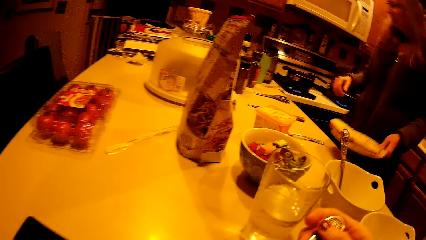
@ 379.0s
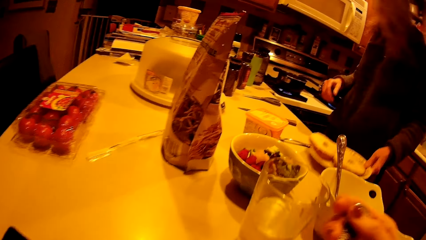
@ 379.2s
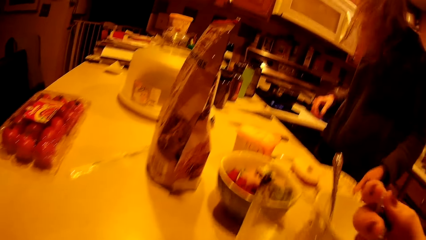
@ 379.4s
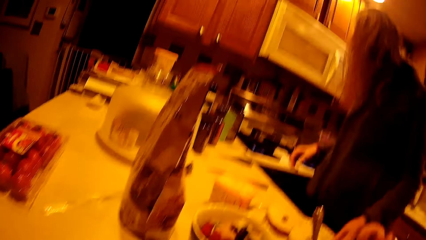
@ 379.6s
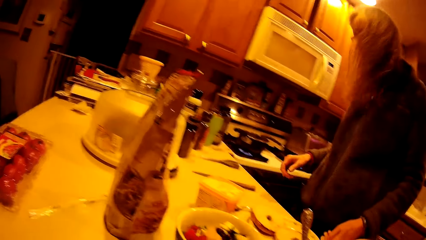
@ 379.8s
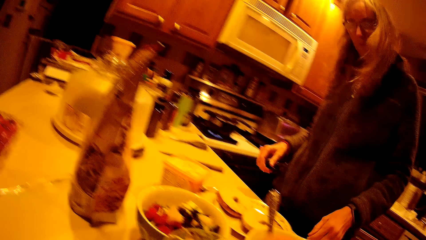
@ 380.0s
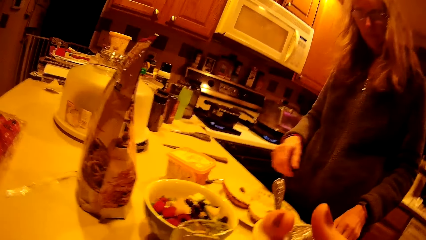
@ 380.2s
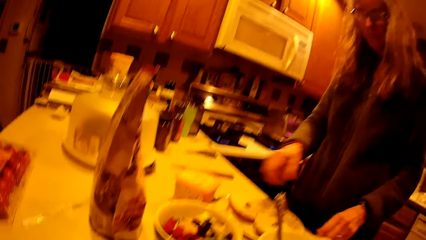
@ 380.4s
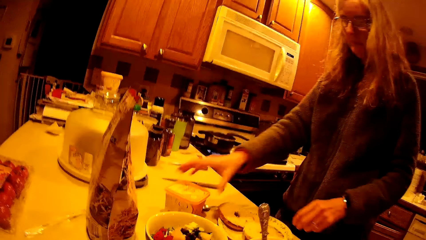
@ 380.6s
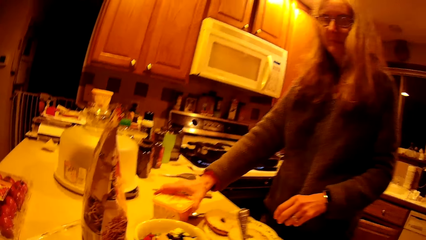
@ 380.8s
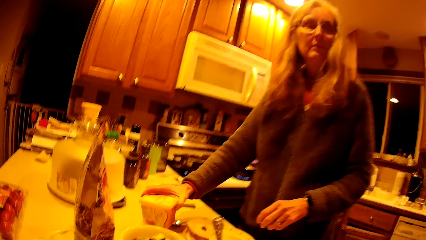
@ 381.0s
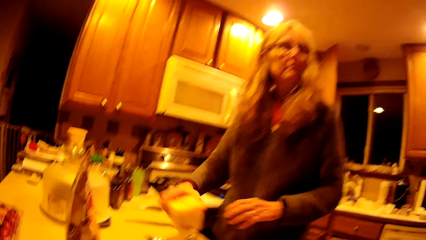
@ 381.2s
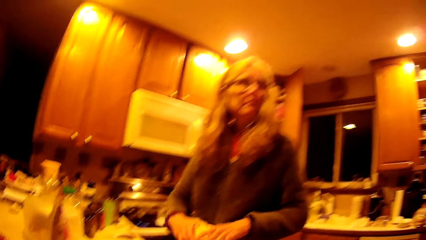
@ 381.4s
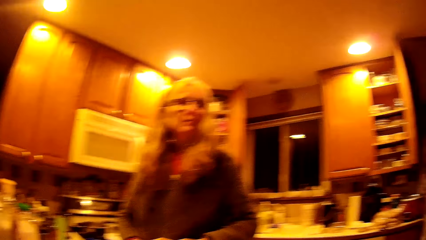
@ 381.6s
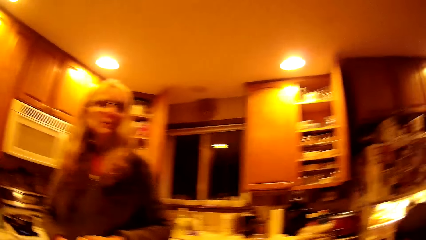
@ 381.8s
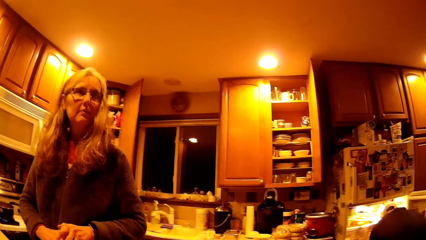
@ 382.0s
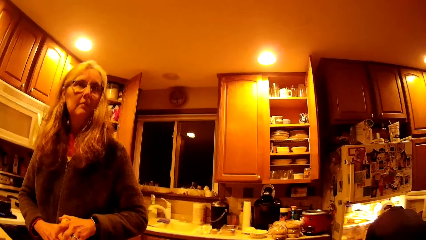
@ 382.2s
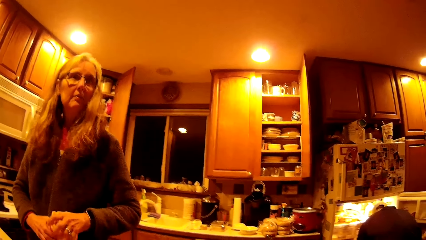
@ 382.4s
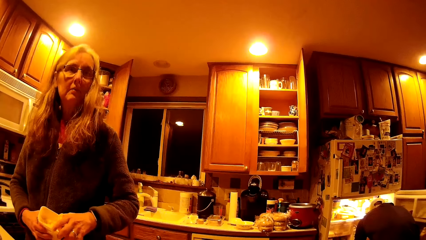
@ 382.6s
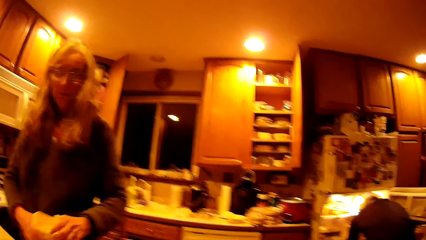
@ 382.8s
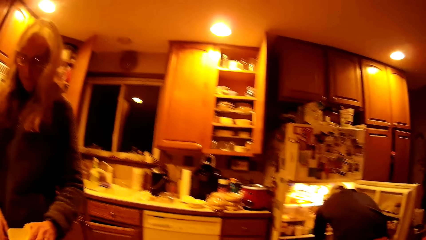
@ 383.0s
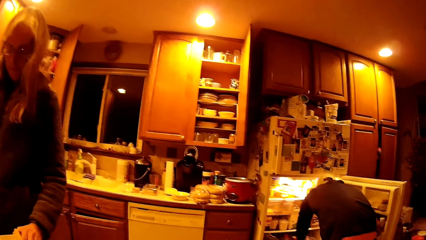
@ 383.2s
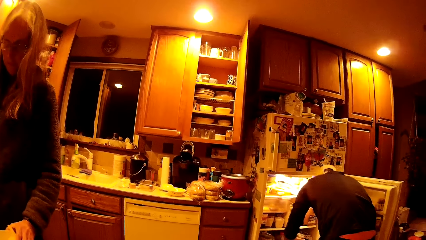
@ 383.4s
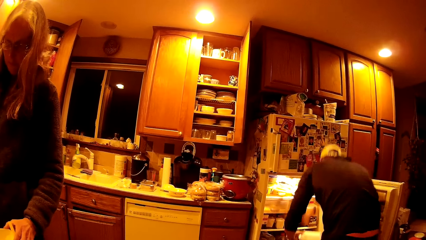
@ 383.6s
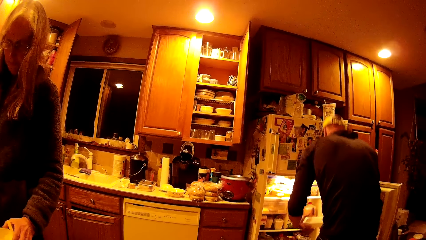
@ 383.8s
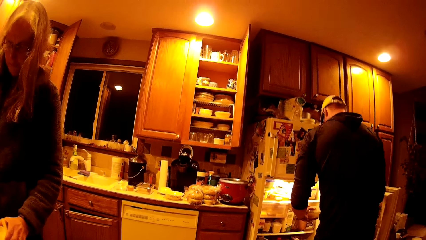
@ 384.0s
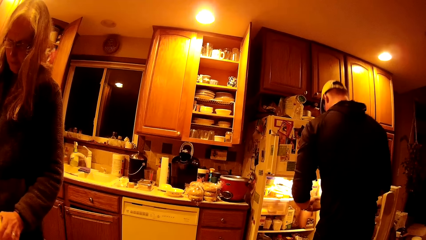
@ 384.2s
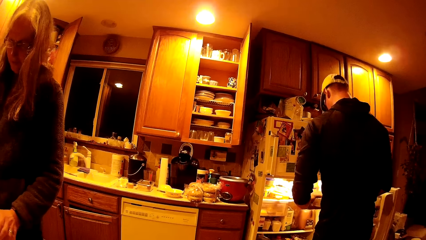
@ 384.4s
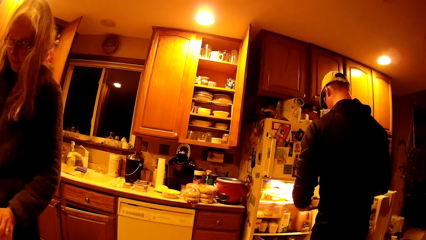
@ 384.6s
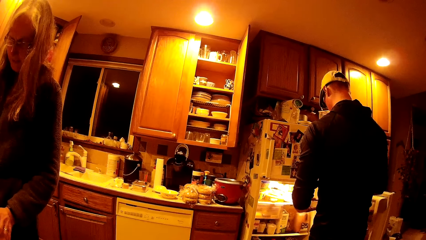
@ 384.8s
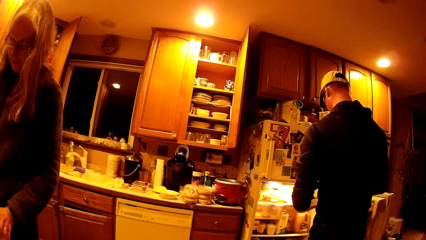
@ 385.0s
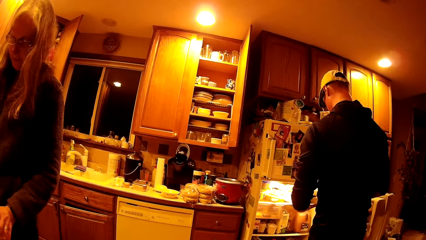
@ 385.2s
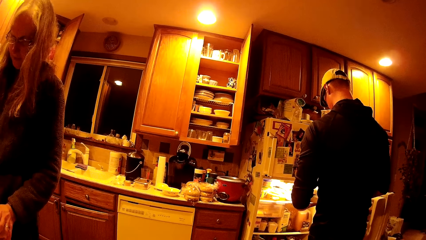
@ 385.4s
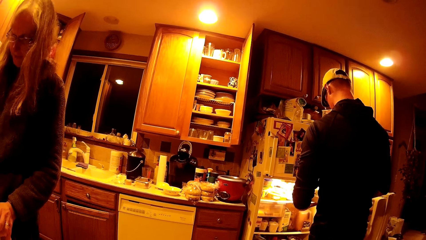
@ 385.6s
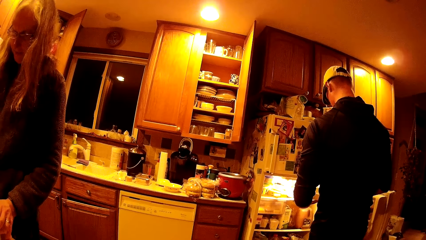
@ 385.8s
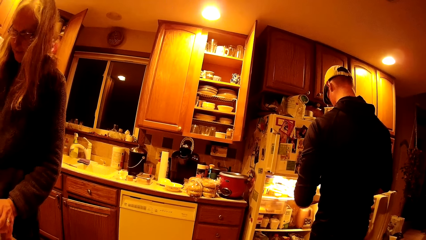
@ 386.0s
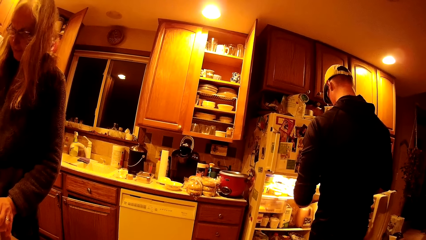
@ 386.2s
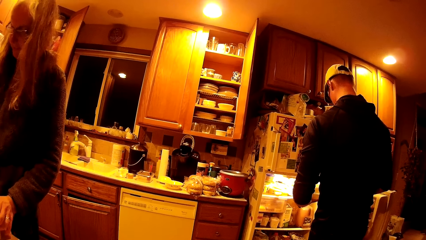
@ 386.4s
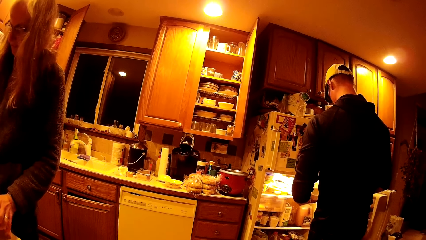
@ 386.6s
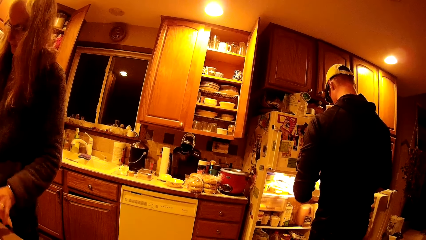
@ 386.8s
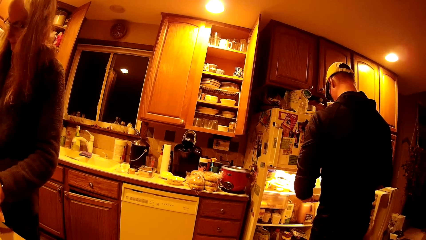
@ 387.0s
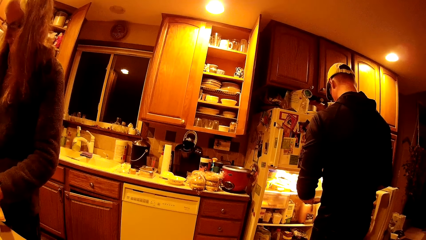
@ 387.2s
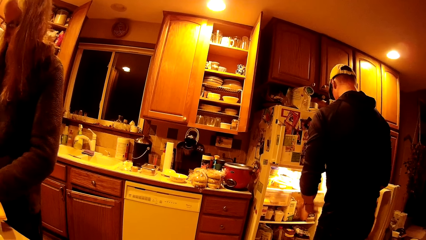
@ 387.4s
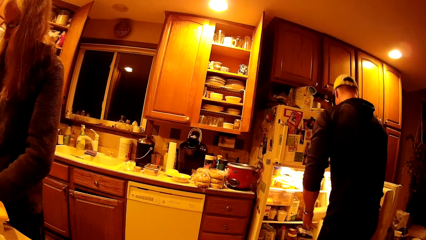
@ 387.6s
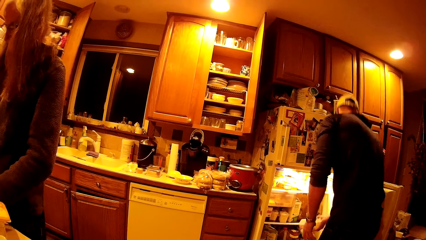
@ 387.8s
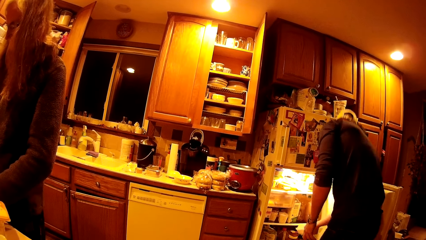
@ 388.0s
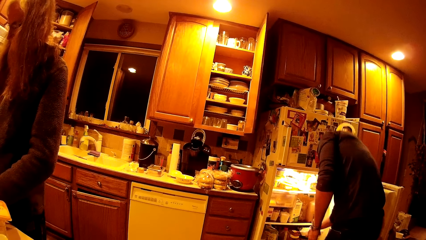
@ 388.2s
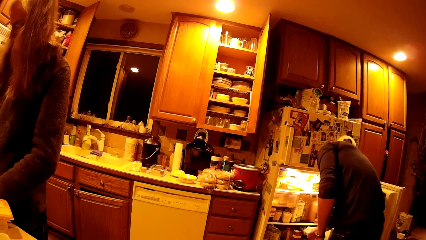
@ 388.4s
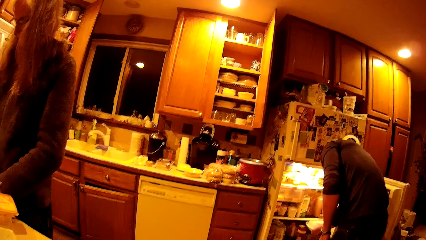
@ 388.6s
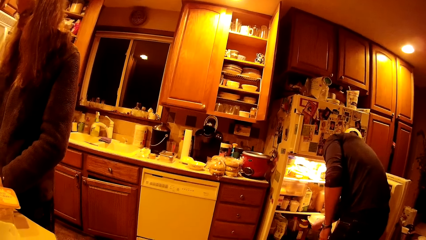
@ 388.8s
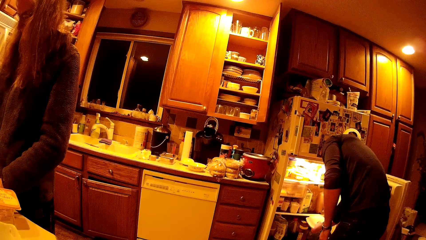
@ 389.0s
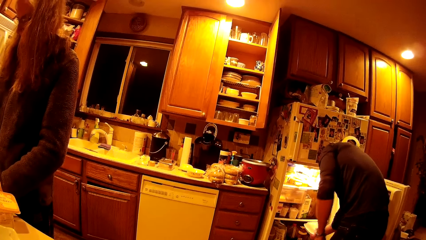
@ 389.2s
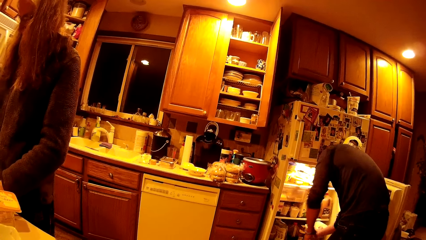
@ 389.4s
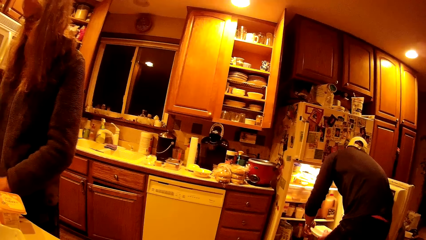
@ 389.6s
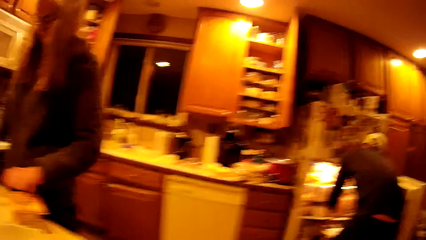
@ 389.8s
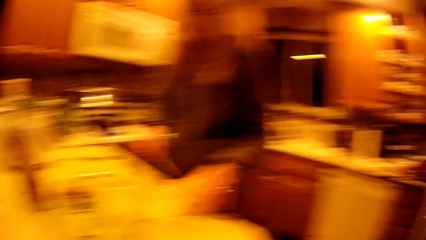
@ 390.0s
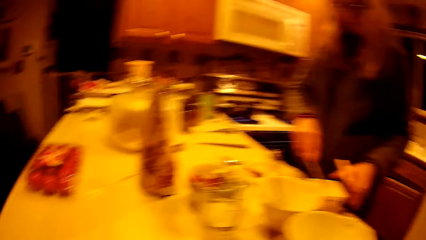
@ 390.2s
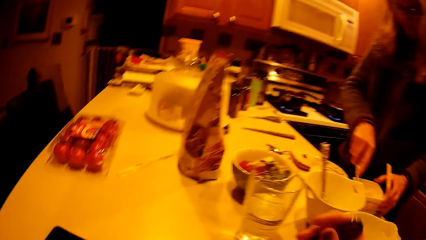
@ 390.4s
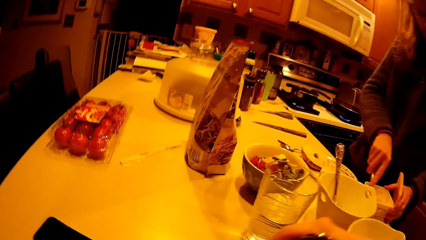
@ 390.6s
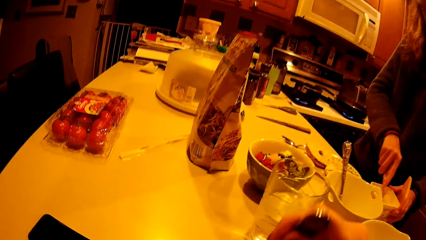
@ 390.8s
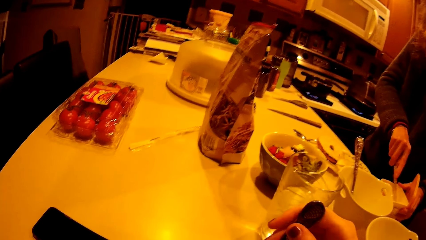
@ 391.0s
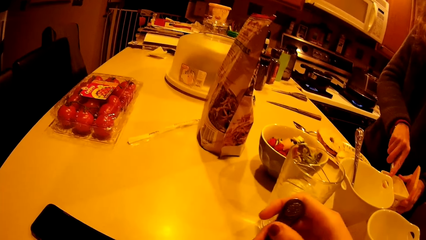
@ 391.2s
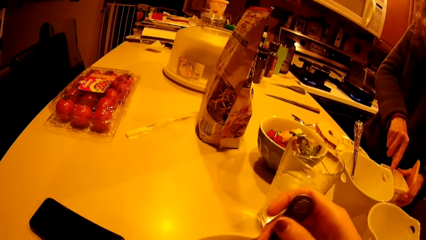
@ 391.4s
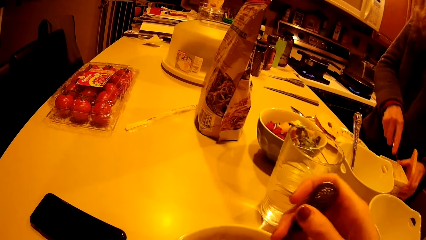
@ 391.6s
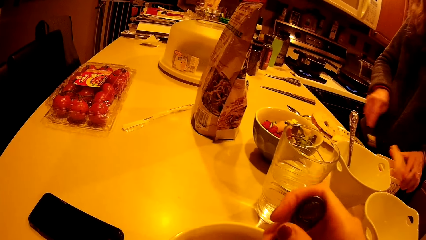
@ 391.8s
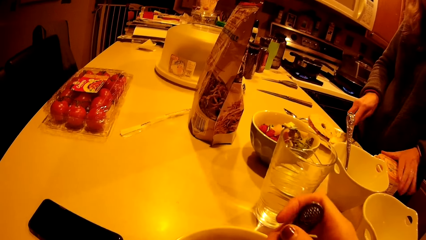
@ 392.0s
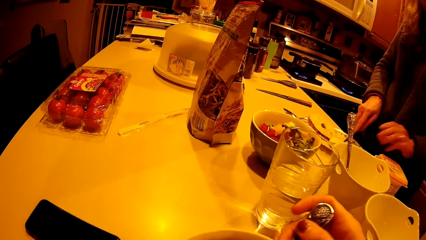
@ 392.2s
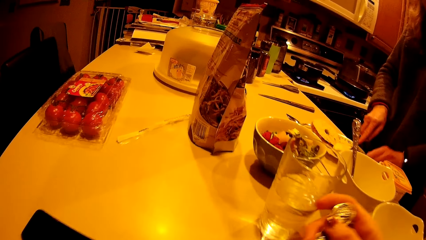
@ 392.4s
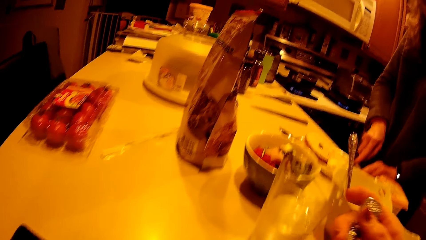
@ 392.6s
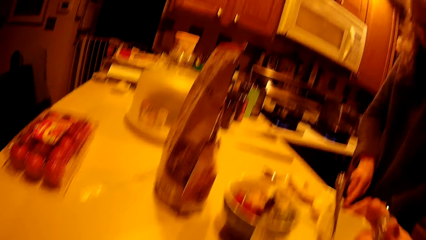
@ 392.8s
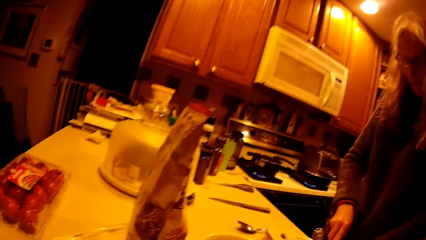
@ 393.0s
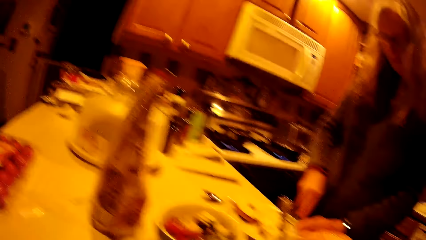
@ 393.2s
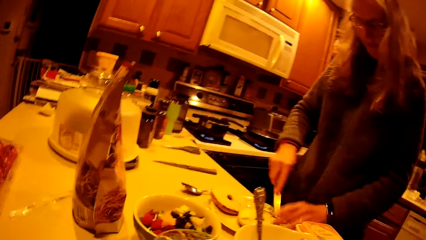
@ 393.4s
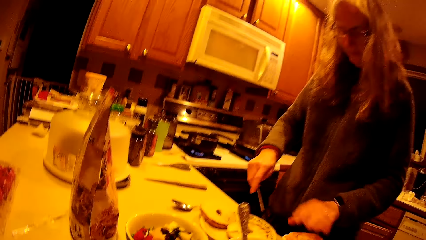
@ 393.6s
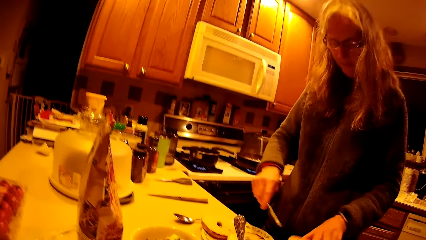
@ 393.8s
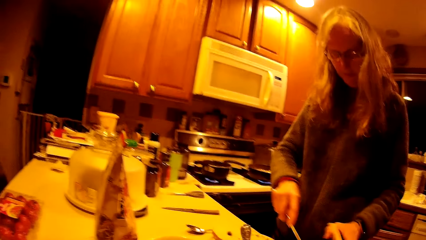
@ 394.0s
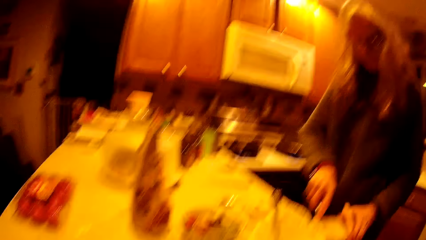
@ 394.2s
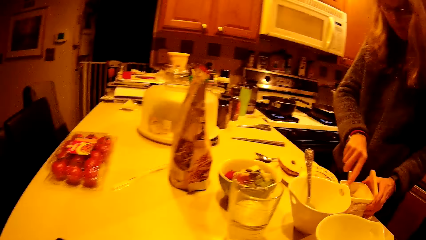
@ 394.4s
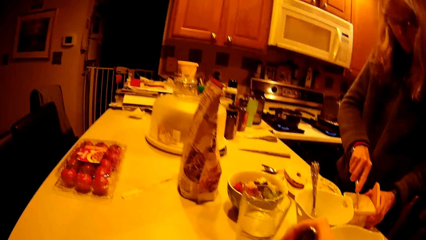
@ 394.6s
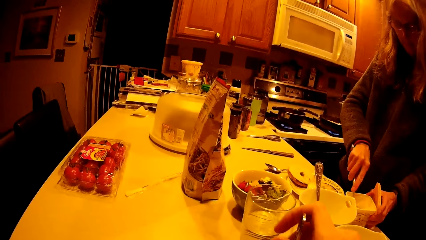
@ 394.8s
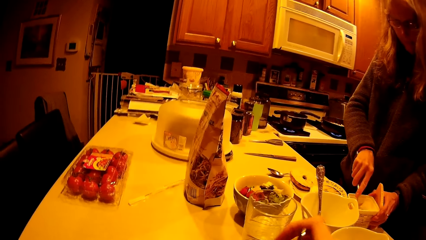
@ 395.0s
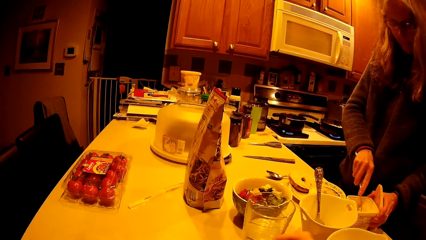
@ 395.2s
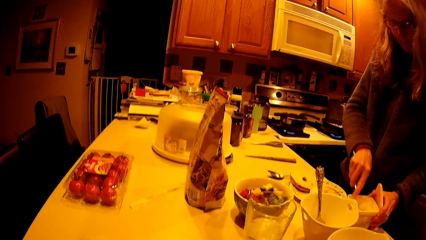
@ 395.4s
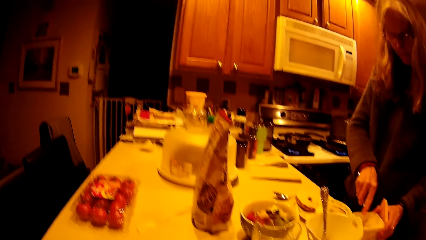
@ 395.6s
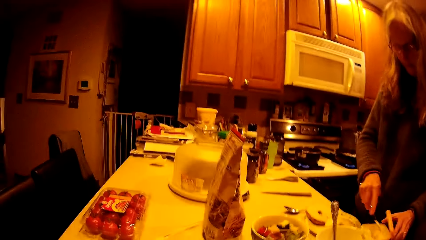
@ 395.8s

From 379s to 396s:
The woman walks around the kitchen. The woman drops the plate with baked food on the kitchen counter with her right hand. The woman picks up the plate of butter from the kitchen counter with her left hand. The woman opens the container. The woman holds the plate of butter with both hands. The man brings out a plastic bag or bowl from the fridge with both hands. The man puts the plastic bag back into the fridge with his right hand. The woman scoops out butter from the plate of butter with a knife in her right hand. The woman holds the plate of butter in her left hand. The woman closes the plate of butter with her left hand. The woman puts the butter on the cookies with the knife. The woman opens the plate of butter with her left hand. The woman scoops out butter from the plate of butter with the knife in her right hand.
